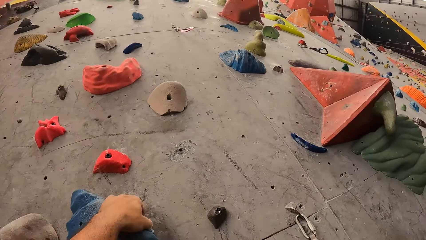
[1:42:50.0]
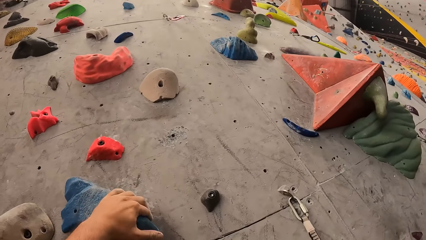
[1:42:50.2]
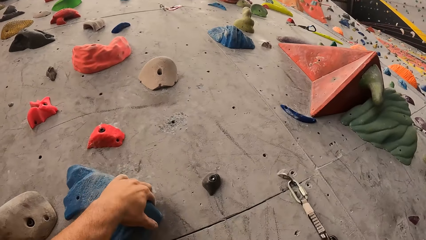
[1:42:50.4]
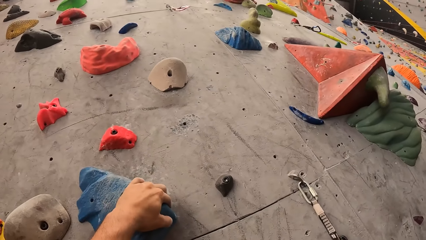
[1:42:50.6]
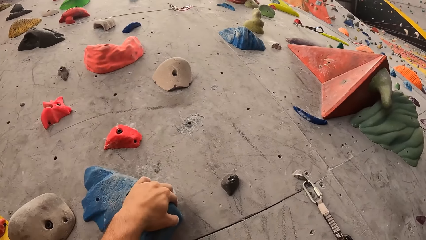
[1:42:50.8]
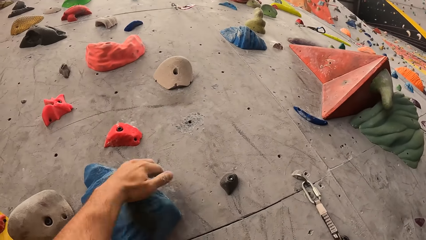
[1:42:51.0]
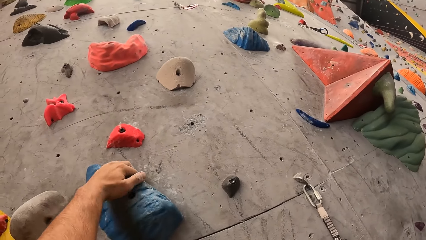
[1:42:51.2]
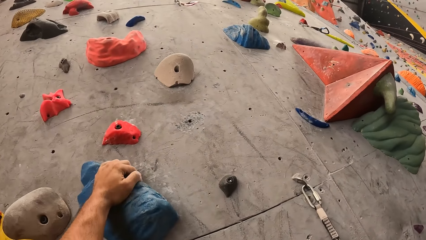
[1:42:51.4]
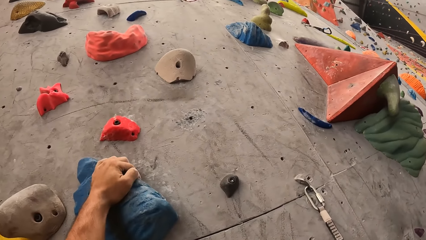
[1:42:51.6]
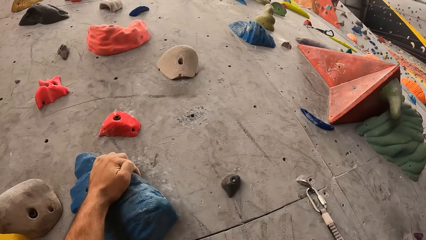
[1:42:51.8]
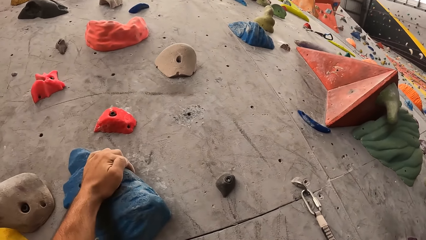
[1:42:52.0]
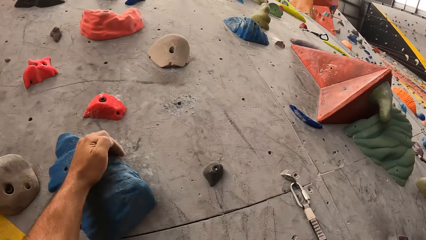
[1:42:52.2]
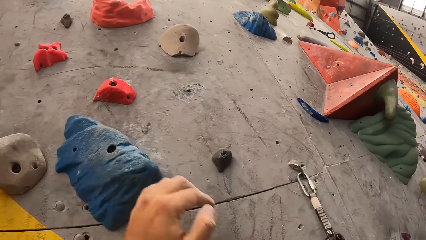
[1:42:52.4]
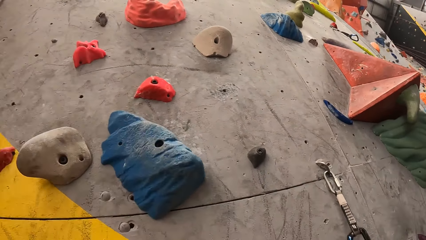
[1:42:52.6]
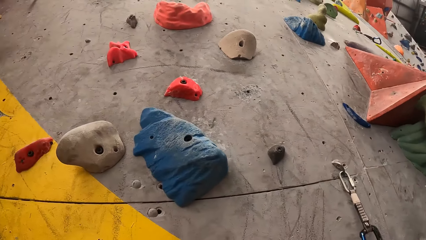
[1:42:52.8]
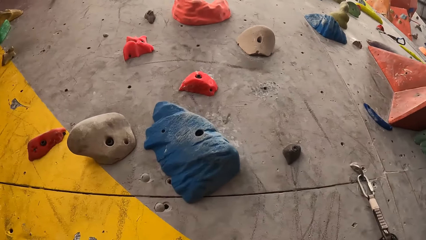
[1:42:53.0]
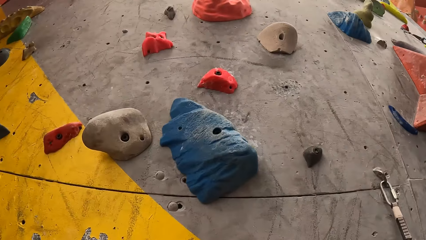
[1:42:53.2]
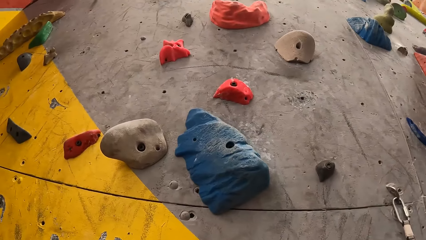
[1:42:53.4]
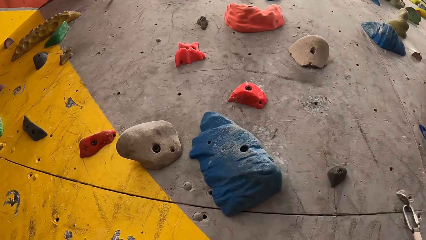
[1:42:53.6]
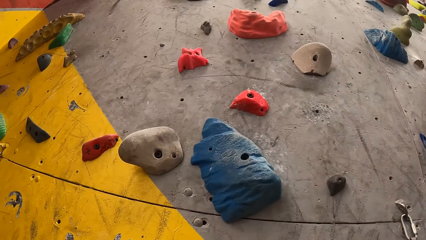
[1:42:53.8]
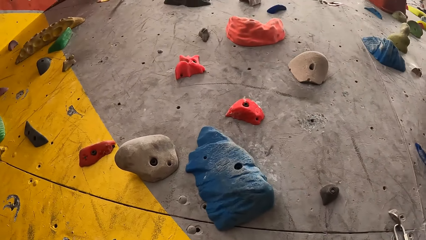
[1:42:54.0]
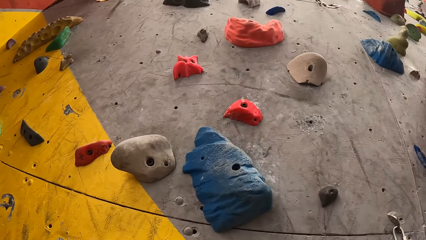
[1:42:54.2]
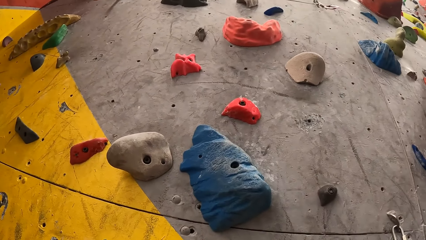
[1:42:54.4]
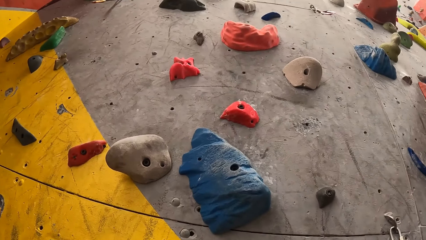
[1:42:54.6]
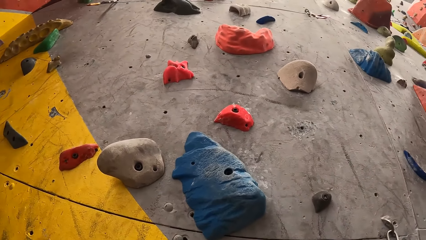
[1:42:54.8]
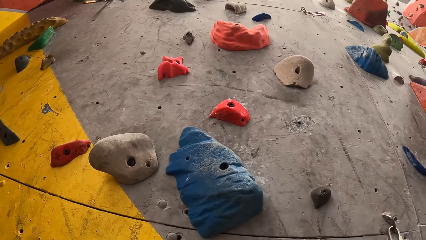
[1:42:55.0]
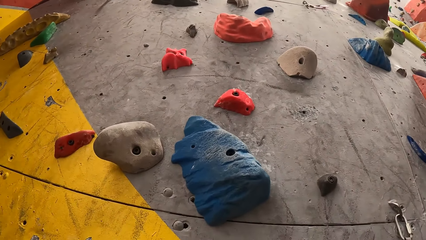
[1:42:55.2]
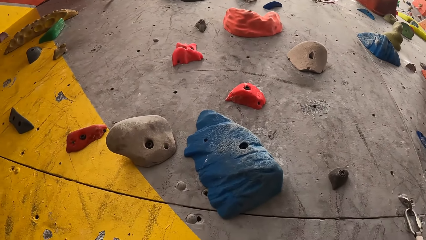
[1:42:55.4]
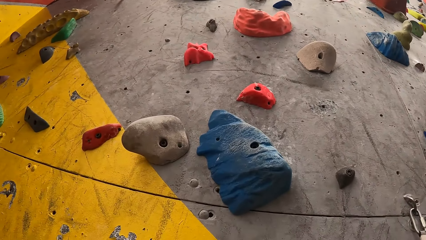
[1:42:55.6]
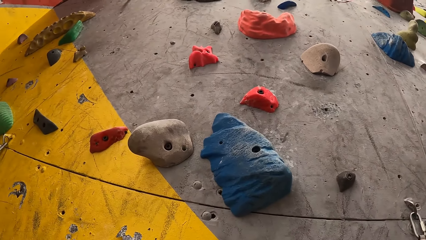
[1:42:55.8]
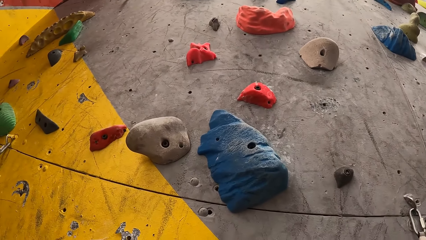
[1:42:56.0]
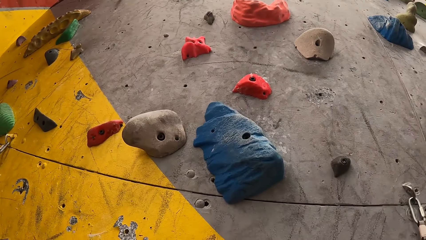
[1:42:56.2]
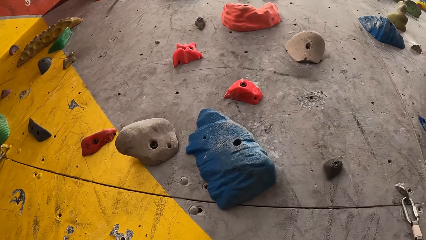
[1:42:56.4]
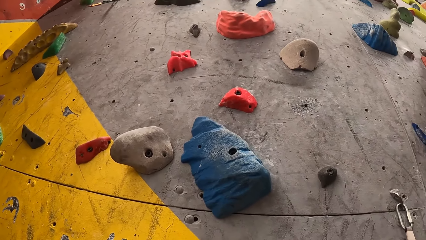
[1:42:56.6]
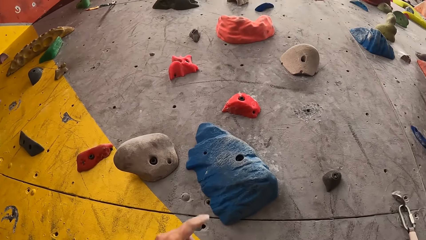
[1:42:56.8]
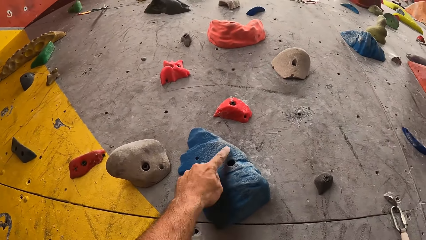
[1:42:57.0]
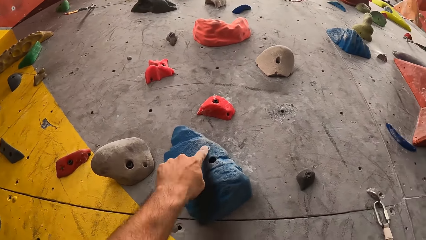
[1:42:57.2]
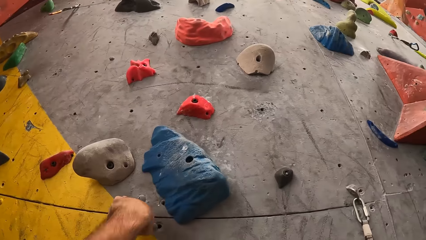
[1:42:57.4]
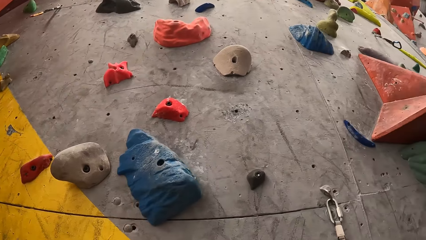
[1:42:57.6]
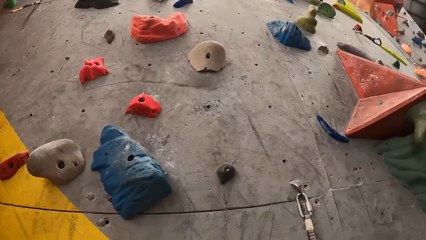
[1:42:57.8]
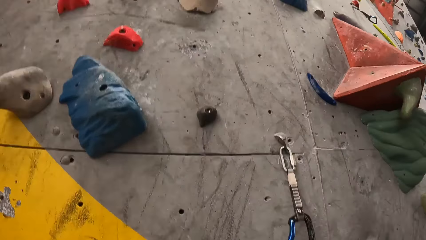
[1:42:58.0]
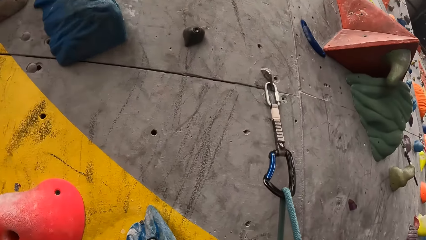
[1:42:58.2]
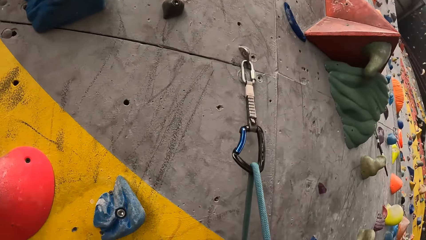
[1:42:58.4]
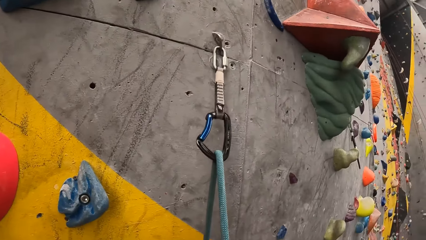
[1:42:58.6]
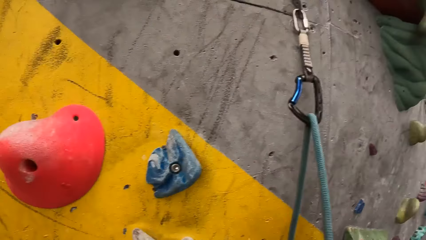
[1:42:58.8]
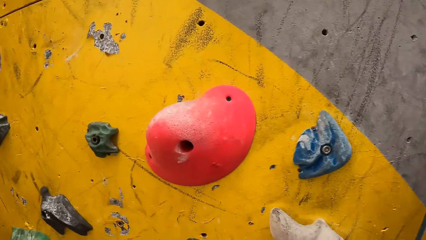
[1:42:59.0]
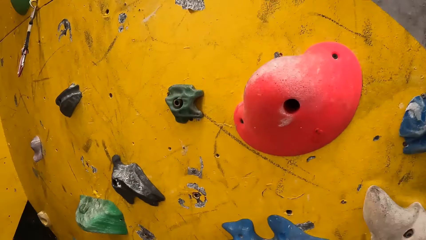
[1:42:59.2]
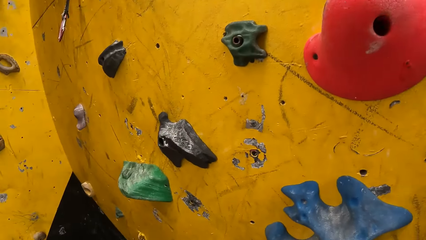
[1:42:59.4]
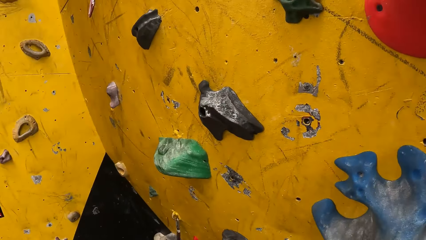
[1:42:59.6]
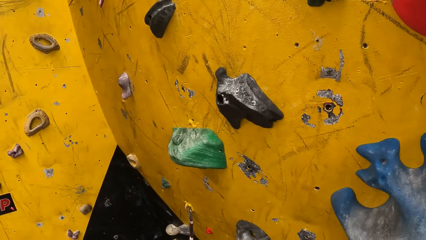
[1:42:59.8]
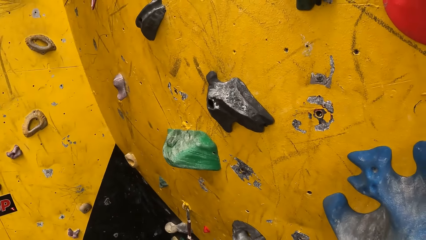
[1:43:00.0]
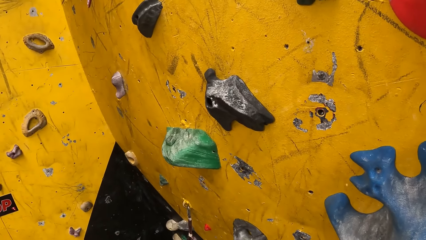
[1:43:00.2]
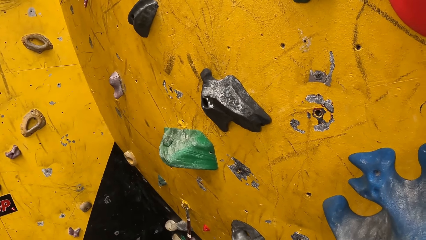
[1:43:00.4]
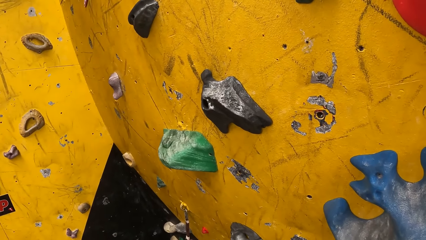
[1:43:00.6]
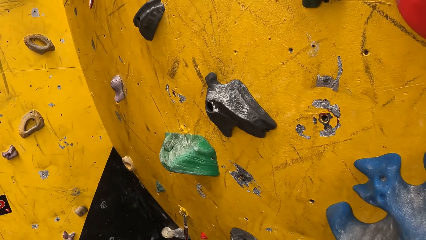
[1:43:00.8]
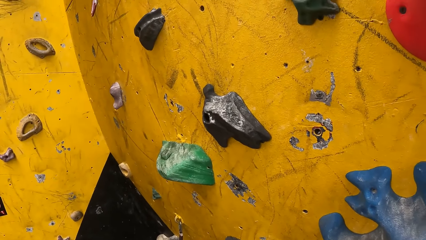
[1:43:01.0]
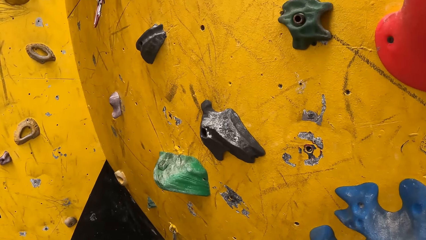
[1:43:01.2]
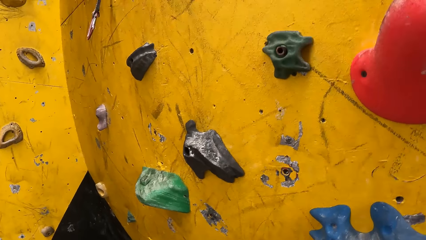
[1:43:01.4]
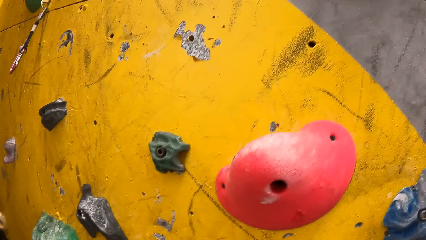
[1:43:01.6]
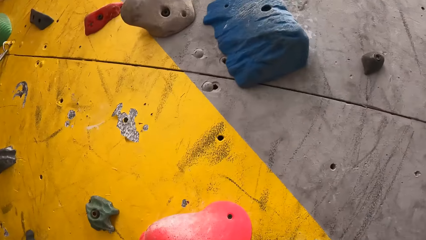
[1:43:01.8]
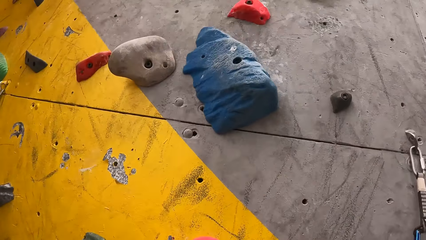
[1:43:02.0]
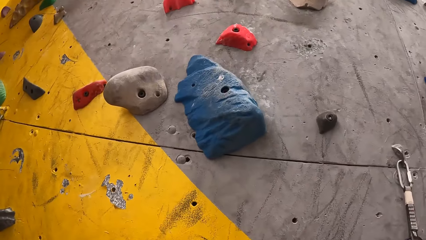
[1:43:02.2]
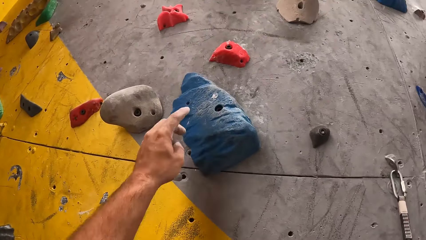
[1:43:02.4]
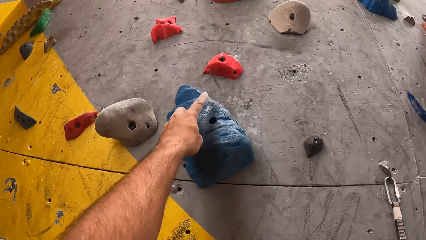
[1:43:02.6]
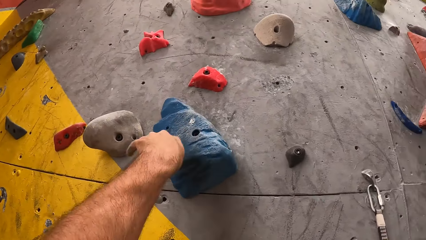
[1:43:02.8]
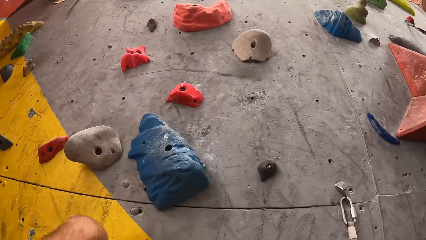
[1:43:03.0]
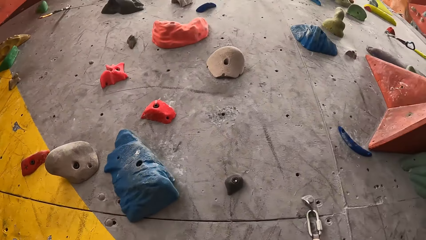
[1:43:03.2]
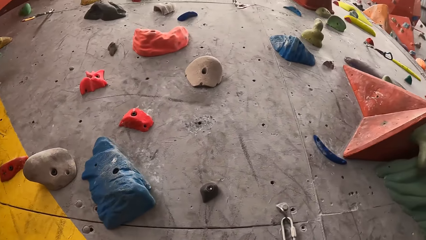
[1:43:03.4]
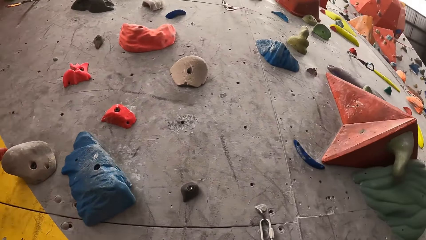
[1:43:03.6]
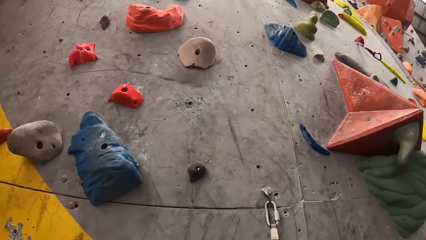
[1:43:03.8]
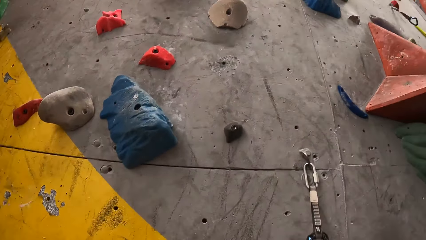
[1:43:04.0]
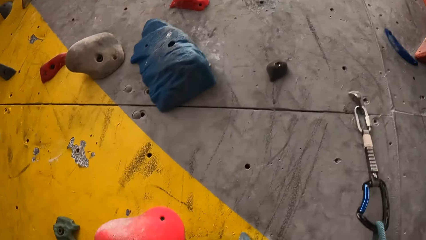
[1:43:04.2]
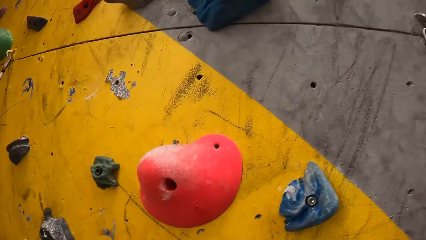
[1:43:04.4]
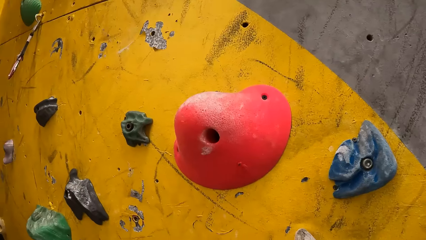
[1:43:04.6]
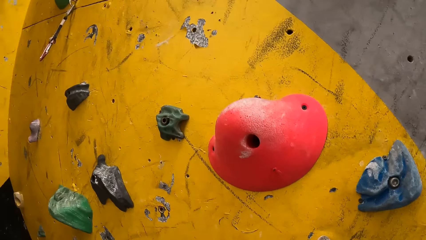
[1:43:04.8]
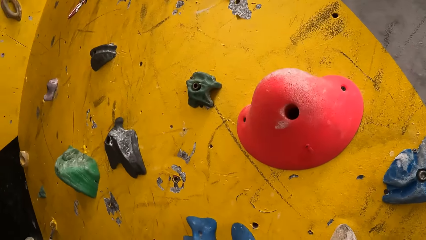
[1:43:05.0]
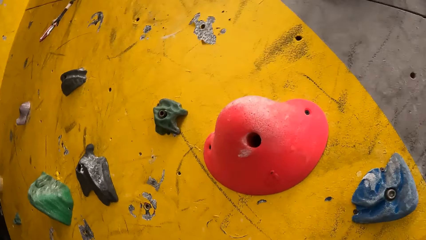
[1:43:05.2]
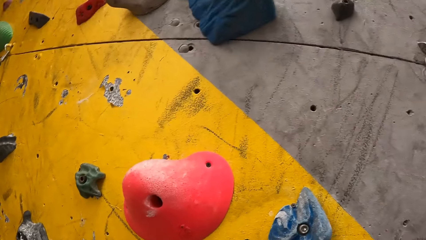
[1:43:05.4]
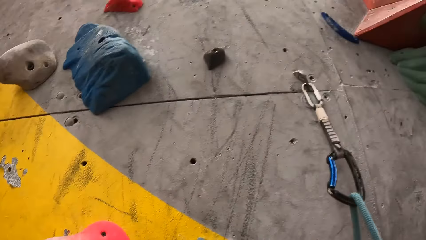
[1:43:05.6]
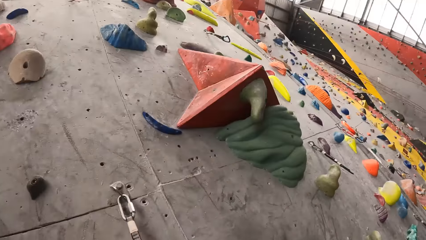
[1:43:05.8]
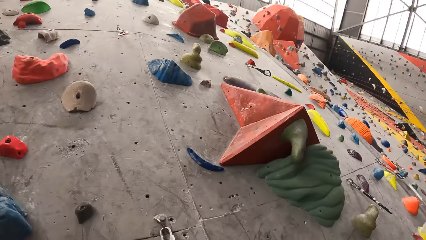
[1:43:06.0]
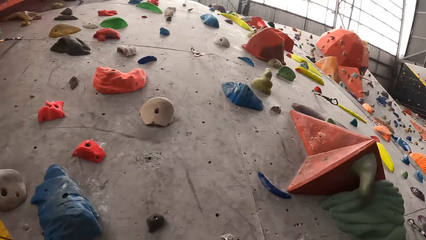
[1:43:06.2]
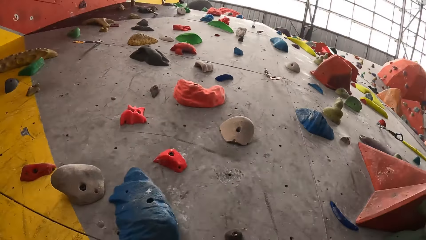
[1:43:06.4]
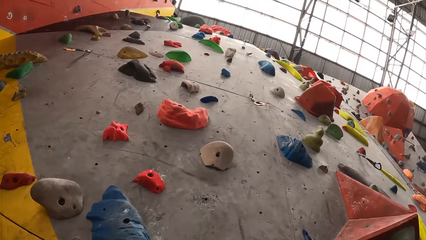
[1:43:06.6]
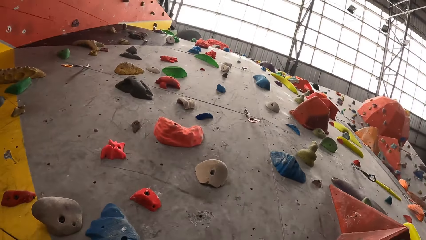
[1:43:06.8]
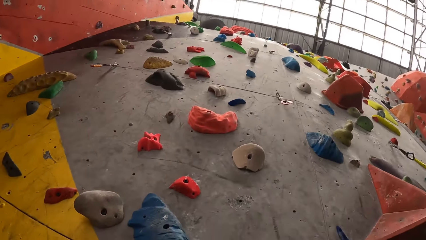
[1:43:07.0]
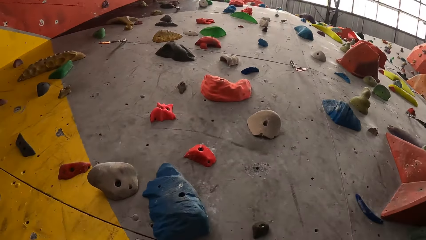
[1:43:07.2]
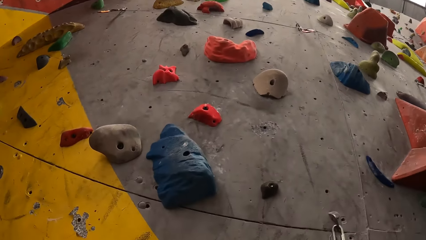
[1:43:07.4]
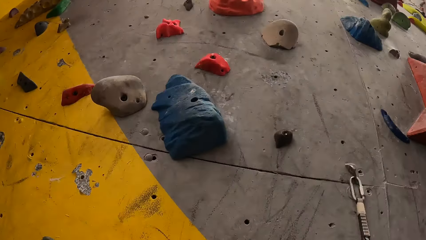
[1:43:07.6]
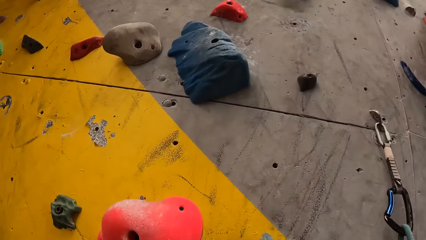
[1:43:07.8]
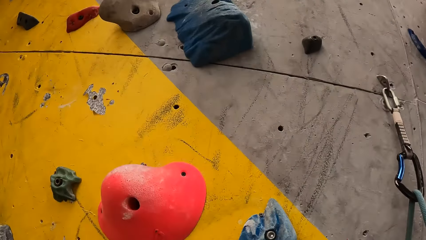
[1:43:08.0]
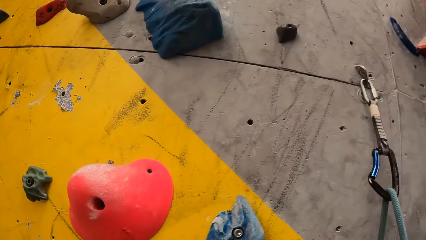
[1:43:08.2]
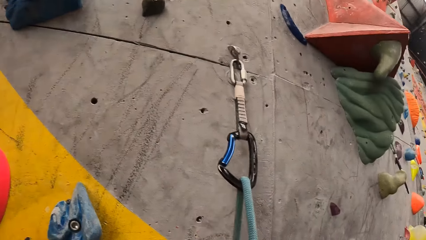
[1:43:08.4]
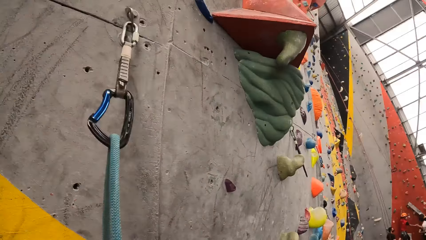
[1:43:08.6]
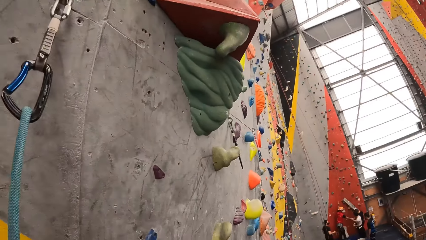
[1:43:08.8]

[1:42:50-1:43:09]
The camera wearer holds the rock wall. They move a hand down. They move the hand up, wipe the rock wall and move the hand down. They move the hand up, wipe the rock wall and move the hand down.
